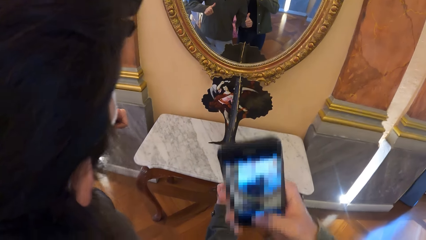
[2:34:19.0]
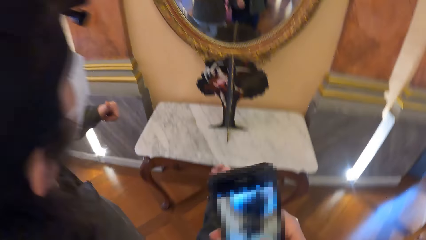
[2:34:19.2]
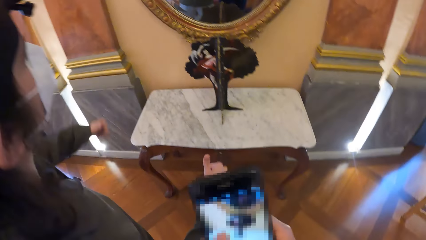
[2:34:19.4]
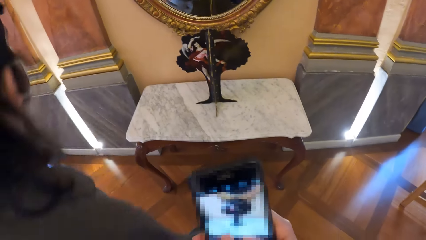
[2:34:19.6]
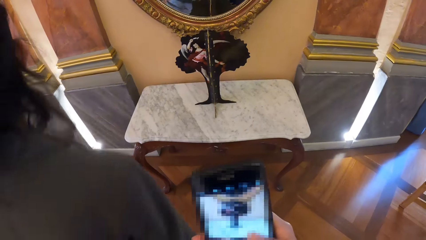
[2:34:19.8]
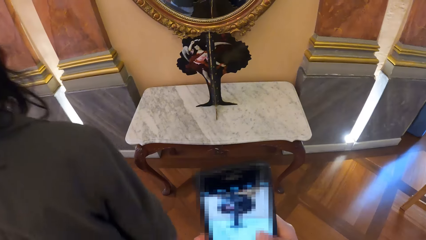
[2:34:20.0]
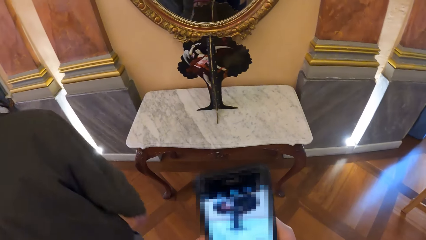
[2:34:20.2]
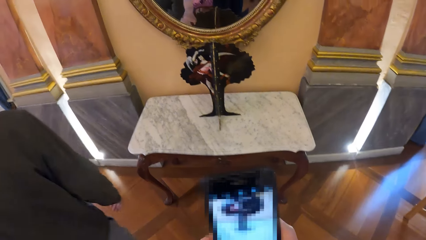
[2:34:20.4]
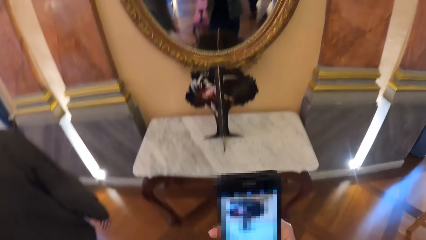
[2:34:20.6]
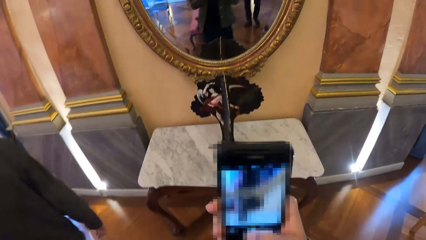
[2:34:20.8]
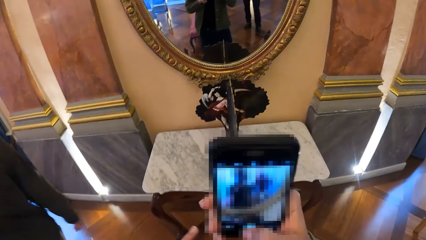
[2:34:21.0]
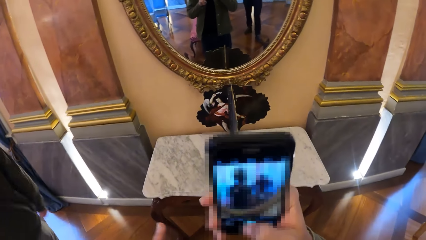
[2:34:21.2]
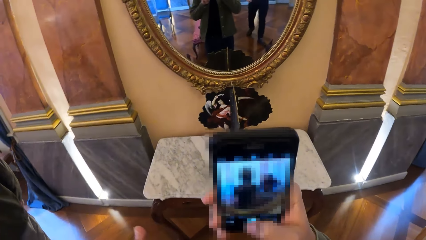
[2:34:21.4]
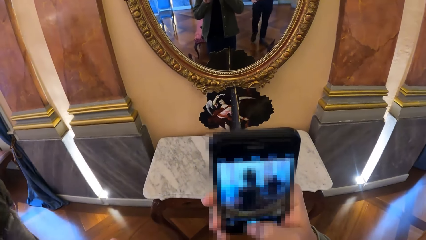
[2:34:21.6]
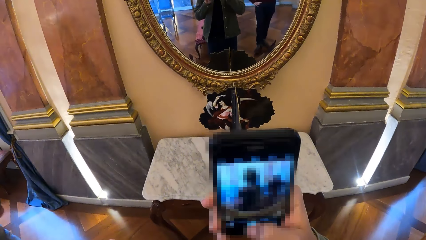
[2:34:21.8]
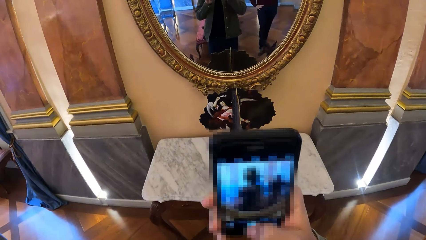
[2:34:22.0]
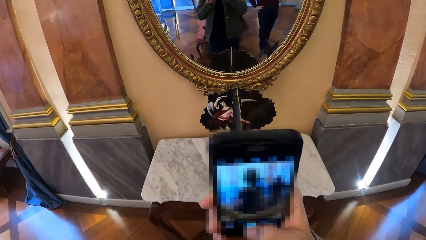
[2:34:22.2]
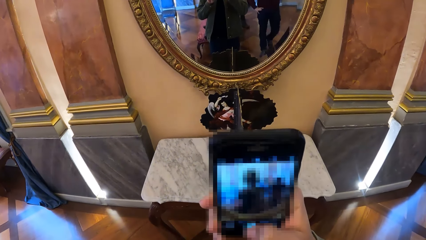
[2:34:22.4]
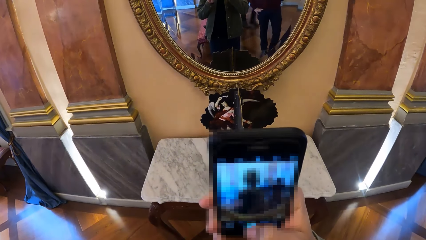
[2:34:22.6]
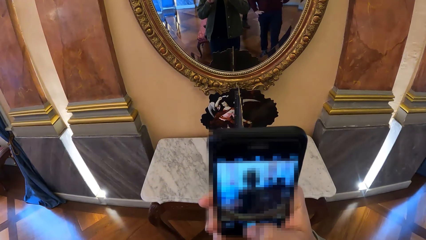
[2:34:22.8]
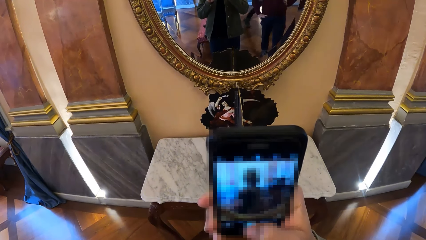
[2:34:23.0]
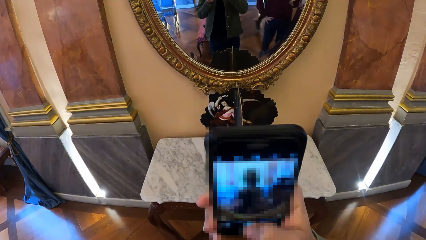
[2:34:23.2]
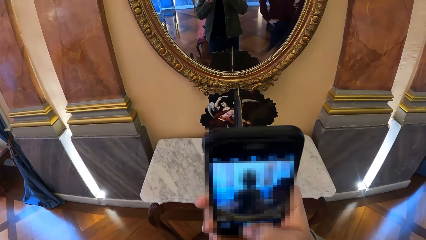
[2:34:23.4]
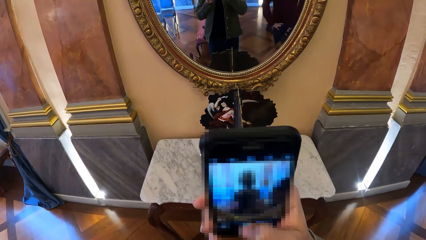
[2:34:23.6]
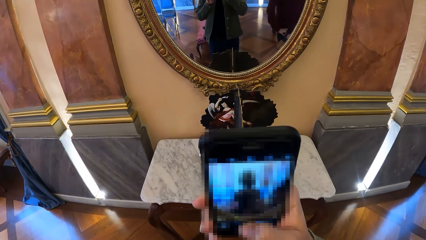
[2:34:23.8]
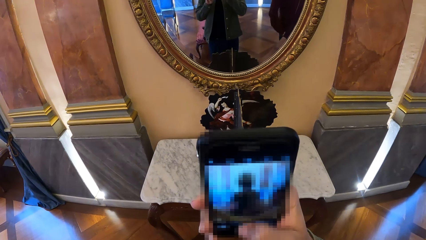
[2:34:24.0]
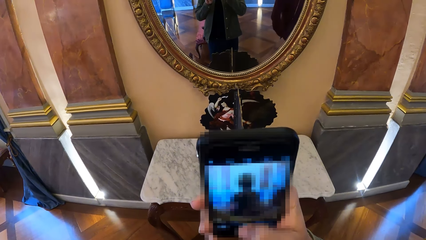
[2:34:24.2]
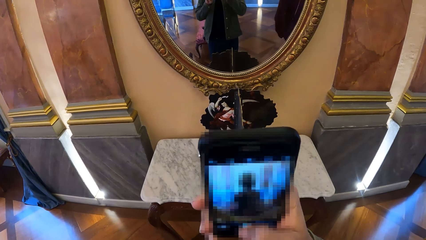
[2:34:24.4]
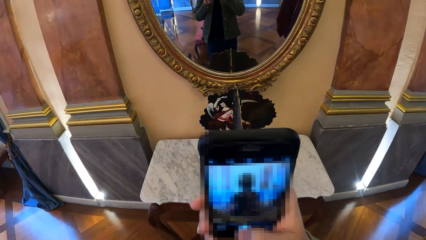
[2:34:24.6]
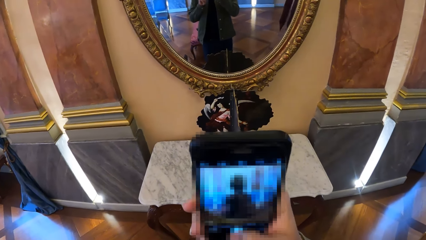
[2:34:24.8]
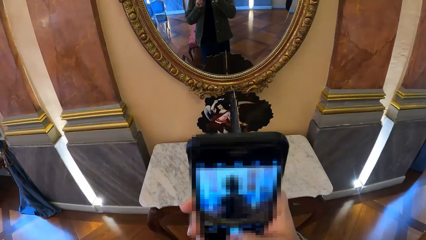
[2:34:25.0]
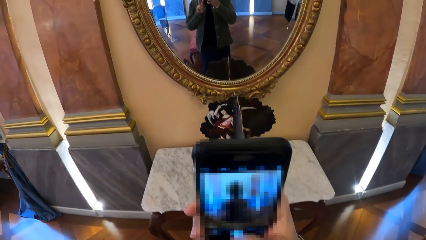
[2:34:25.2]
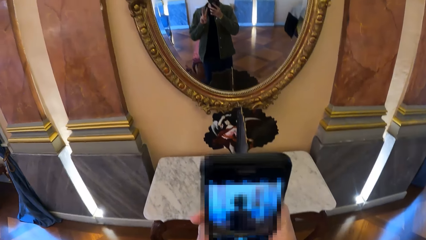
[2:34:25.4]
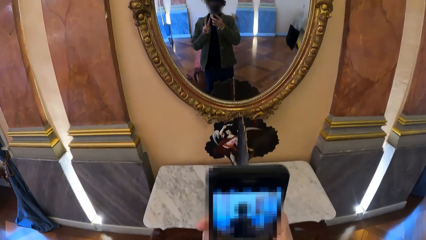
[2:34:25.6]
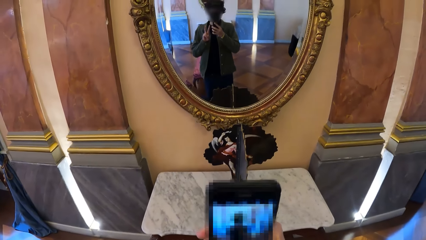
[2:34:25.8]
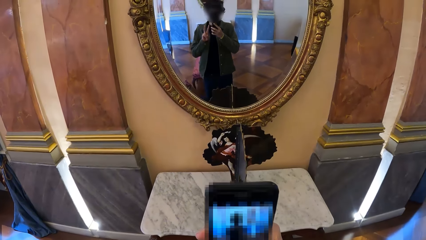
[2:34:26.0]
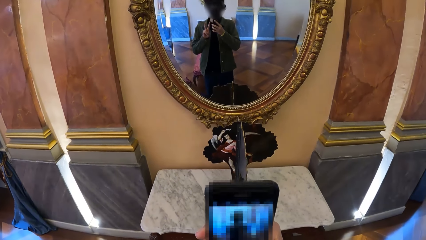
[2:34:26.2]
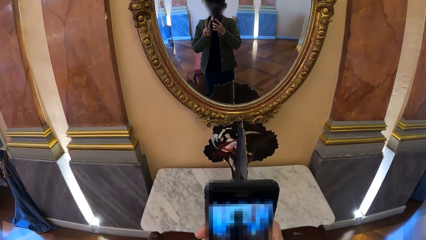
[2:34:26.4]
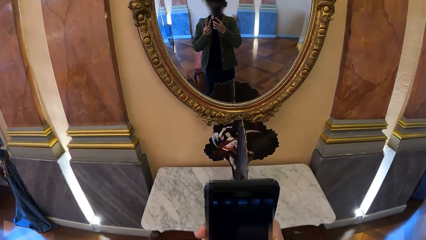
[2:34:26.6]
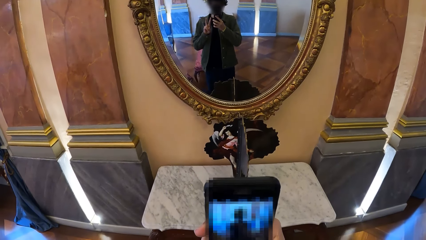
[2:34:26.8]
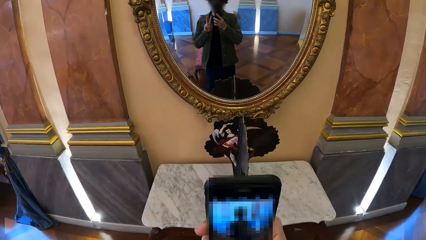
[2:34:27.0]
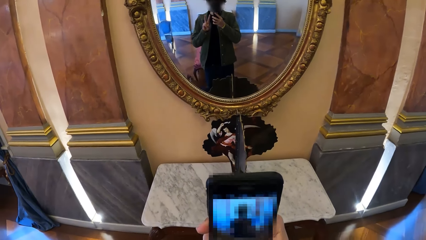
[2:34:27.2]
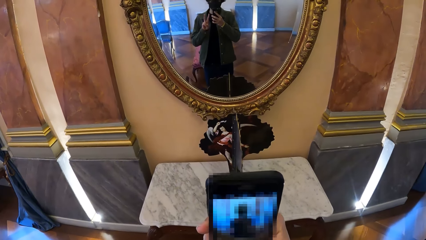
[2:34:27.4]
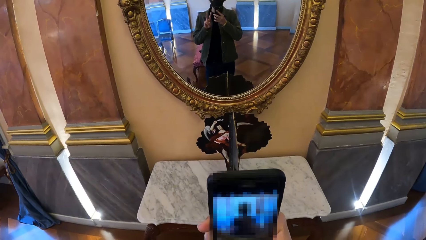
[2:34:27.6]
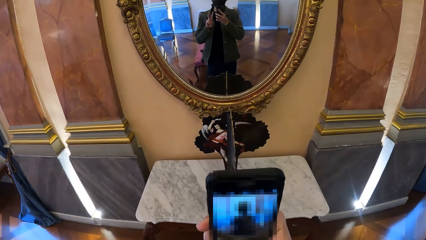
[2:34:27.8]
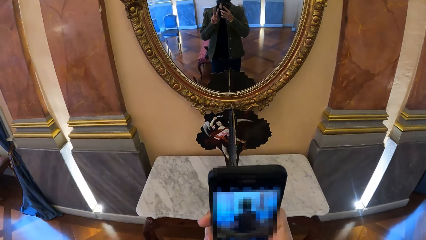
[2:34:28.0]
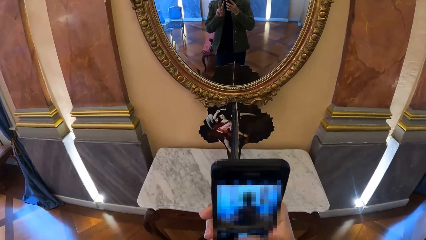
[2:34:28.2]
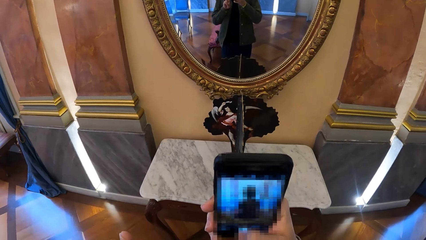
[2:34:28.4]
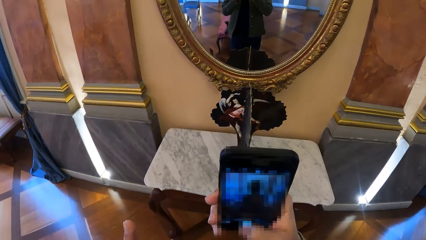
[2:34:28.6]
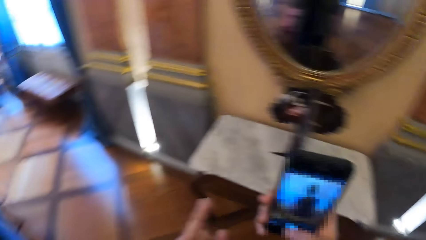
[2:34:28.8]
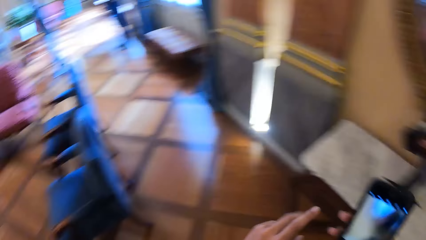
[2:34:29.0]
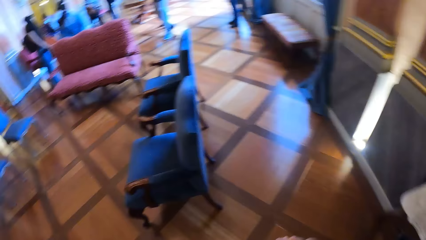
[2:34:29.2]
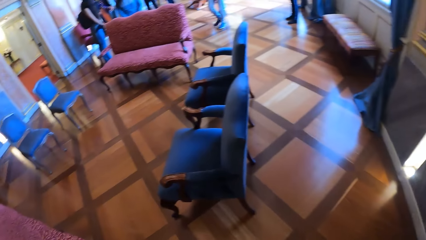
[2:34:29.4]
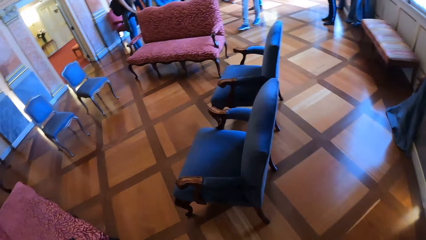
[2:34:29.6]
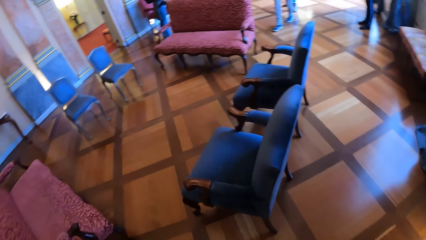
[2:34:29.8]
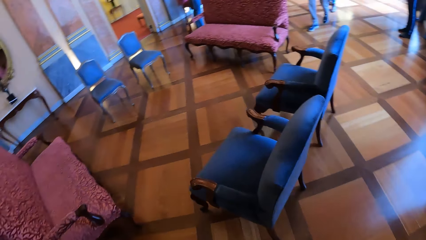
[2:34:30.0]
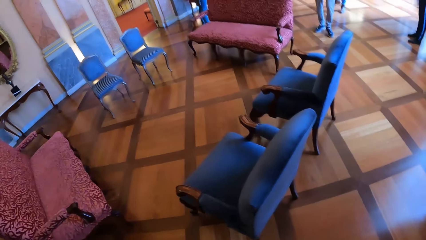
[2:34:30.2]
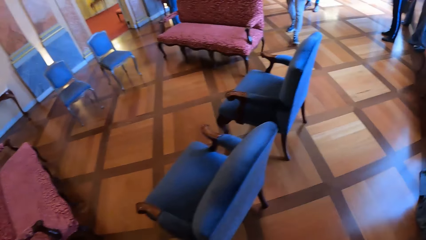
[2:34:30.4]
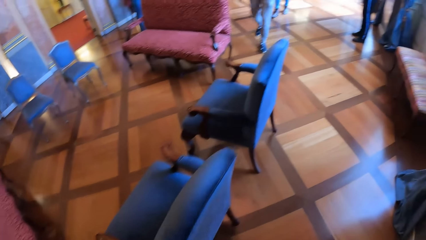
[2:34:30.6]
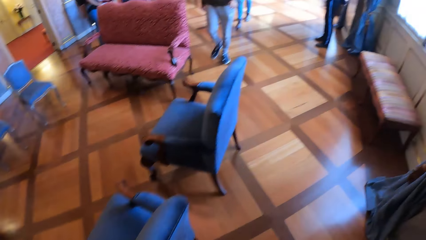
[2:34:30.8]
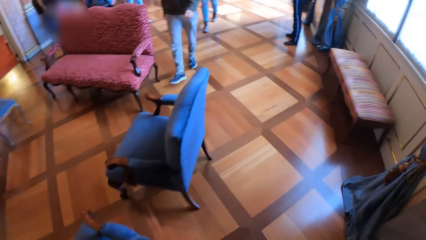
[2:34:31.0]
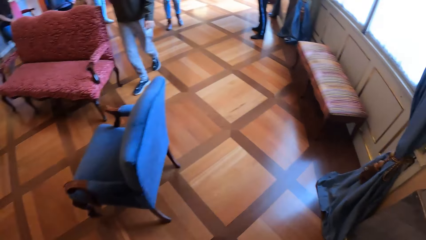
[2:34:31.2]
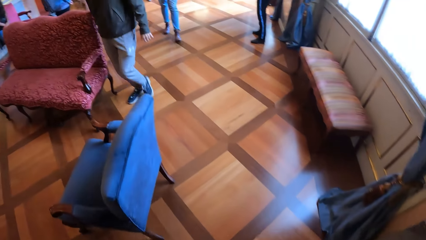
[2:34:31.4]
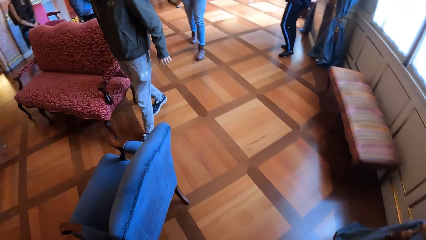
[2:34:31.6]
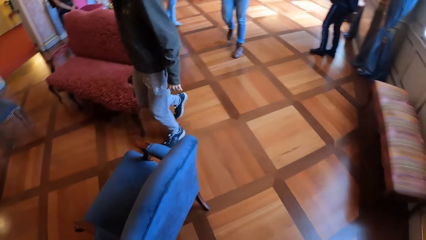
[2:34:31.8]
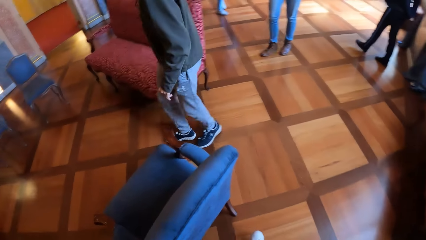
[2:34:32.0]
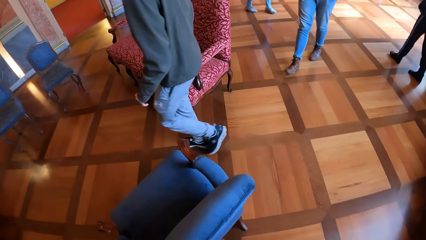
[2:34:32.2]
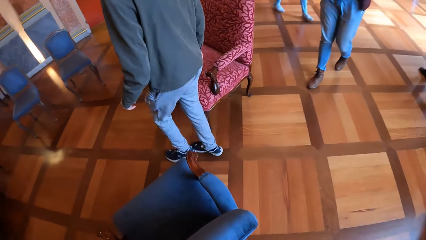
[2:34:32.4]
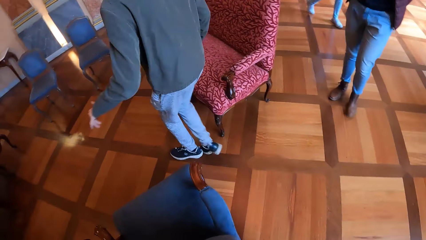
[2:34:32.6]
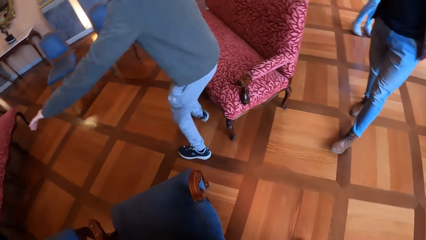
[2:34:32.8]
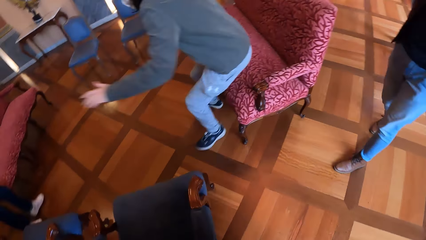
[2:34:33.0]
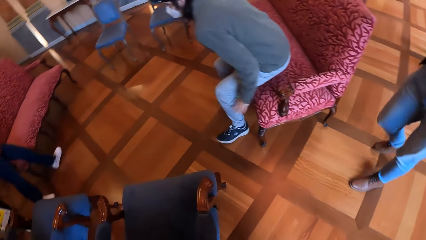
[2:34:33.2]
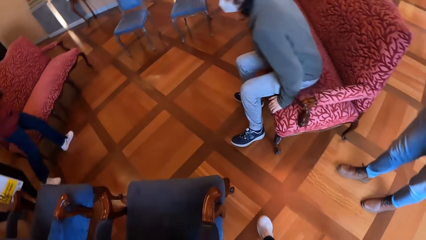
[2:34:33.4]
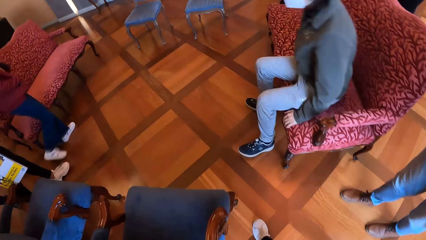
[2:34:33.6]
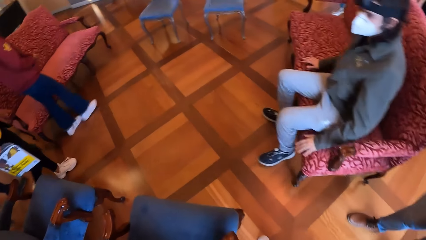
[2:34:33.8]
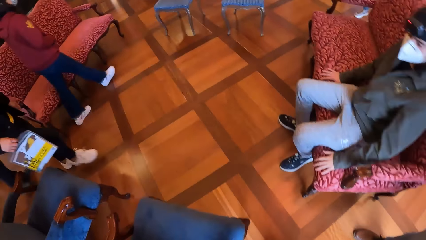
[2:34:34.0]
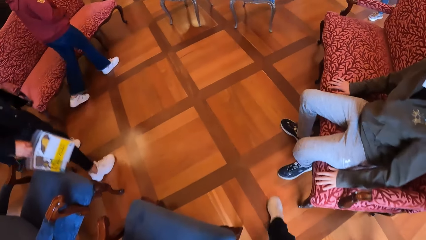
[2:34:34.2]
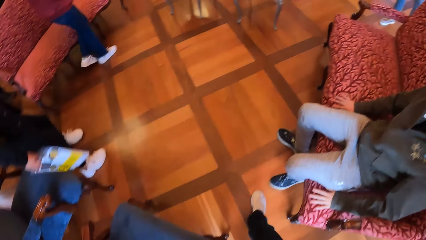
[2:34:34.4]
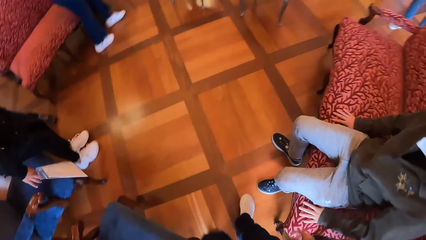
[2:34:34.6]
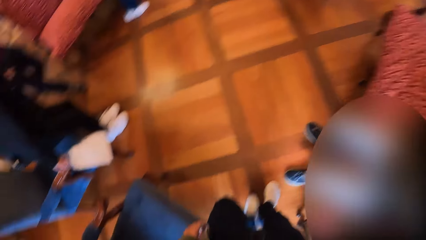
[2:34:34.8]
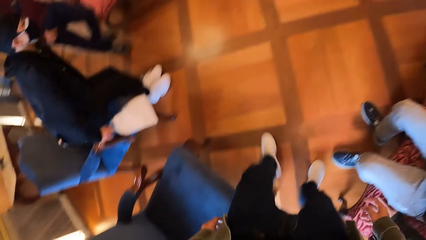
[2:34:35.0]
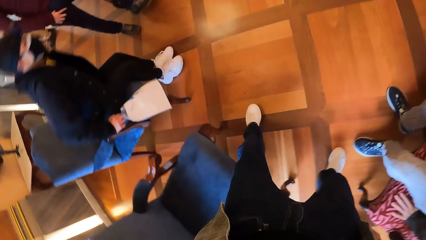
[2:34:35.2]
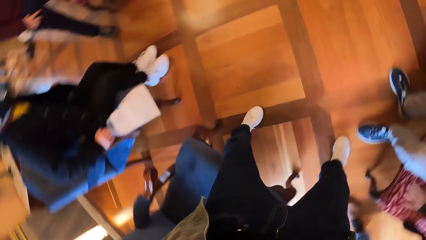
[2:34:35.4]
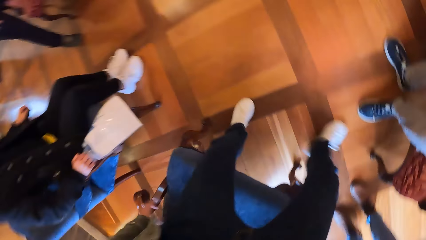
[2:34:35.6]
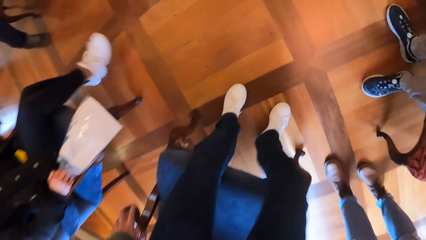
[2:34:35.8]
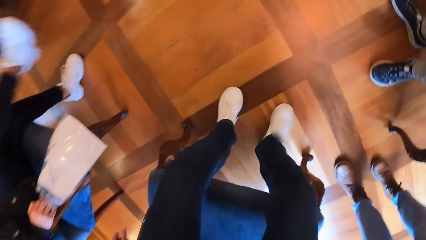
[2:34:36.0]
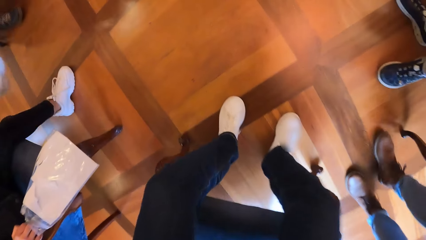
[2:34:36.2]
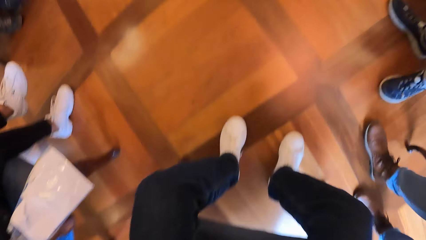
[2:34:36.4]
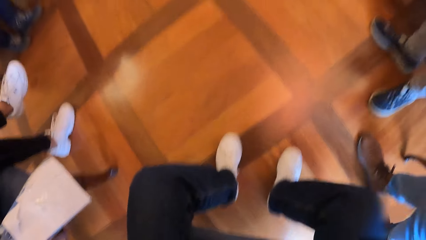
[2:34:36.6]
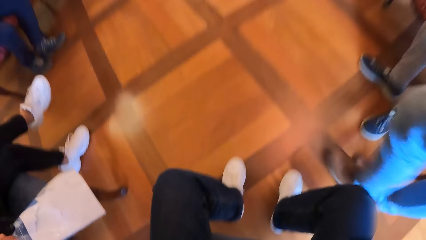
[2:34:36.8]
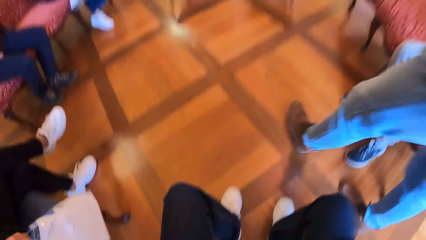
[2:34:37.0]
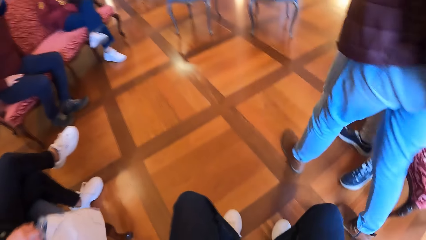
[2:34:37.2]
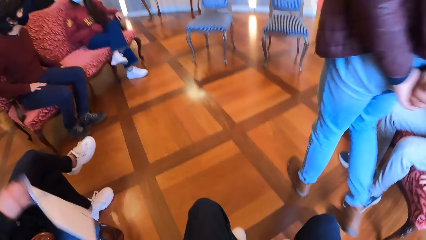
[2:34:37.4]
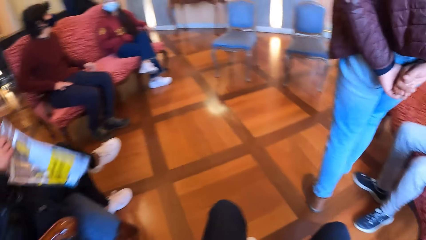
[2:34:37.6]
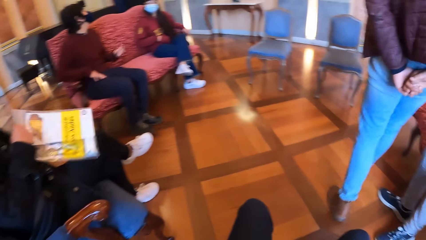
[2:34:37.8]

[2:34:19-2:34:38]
A man walks away from the mirror. The camera wearer snaps a picture with the phone in his right hand. He walks away from the mirror. The man sits on a chair and places both hands on the chair. The camera wearer sits on a chair.
